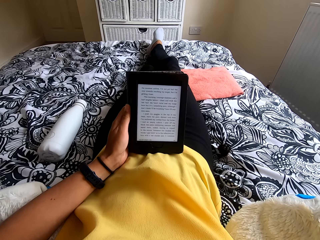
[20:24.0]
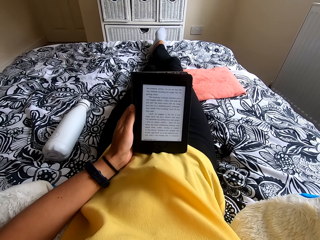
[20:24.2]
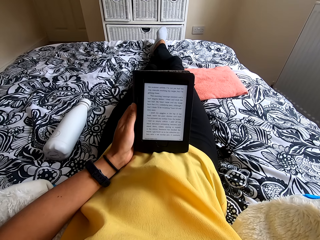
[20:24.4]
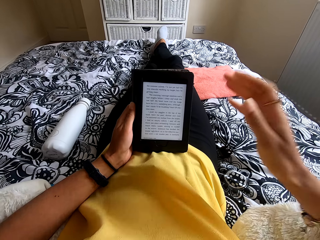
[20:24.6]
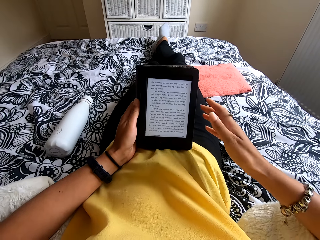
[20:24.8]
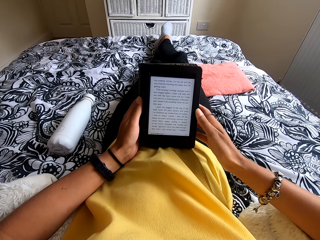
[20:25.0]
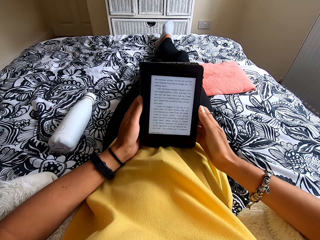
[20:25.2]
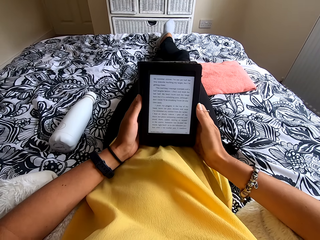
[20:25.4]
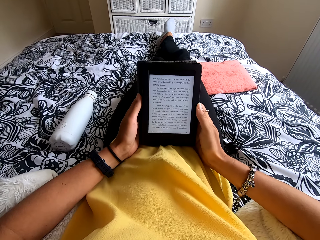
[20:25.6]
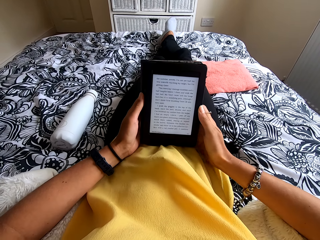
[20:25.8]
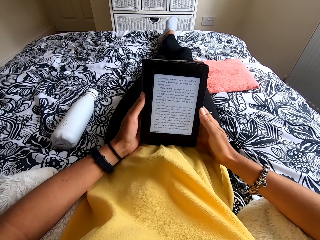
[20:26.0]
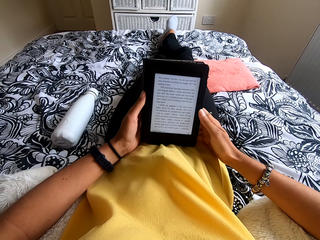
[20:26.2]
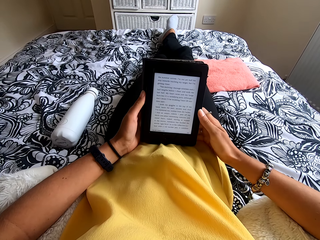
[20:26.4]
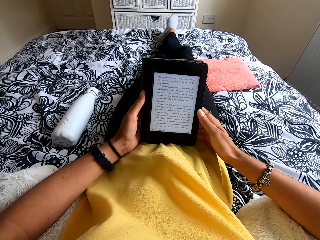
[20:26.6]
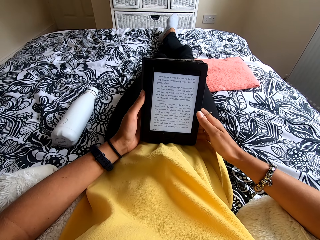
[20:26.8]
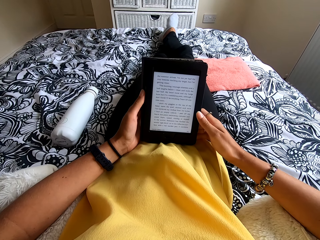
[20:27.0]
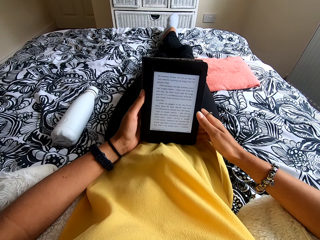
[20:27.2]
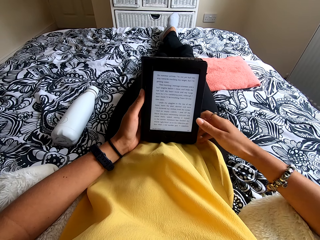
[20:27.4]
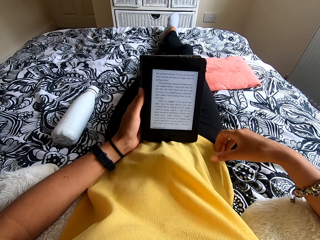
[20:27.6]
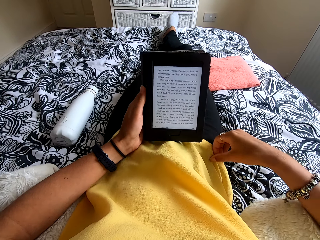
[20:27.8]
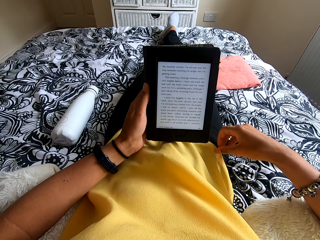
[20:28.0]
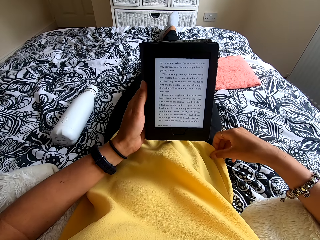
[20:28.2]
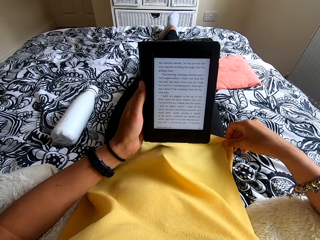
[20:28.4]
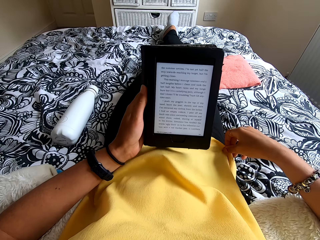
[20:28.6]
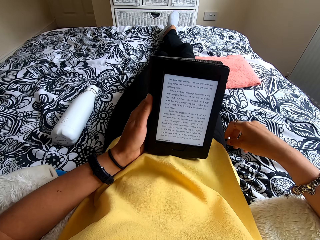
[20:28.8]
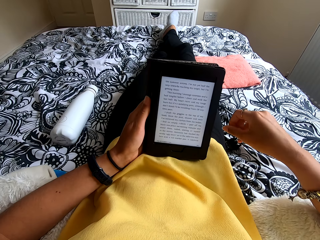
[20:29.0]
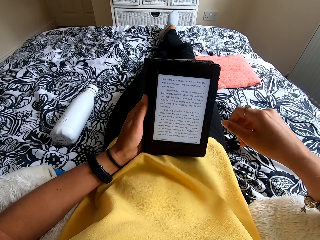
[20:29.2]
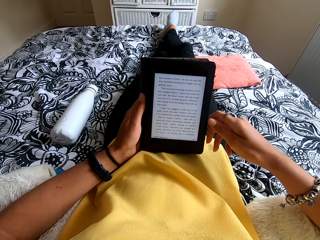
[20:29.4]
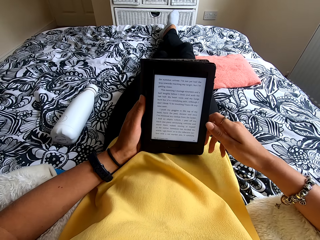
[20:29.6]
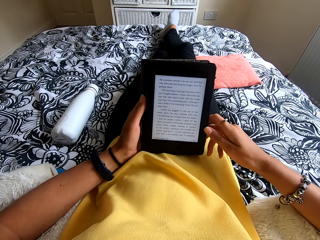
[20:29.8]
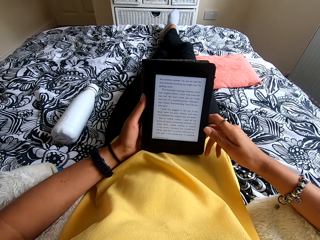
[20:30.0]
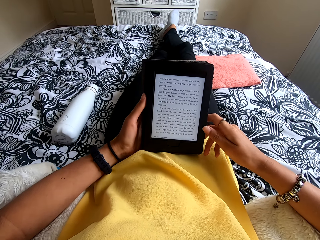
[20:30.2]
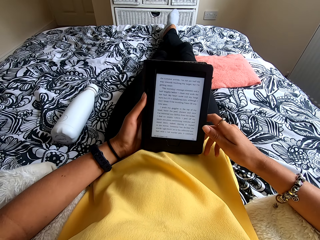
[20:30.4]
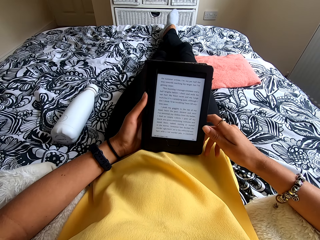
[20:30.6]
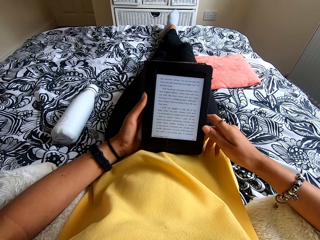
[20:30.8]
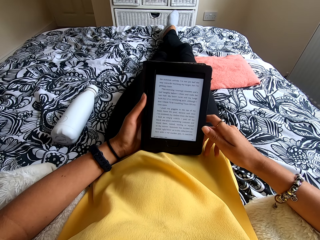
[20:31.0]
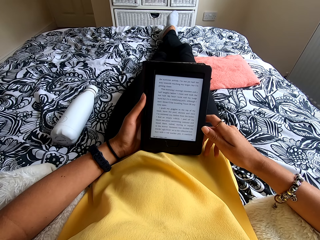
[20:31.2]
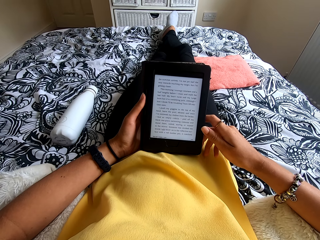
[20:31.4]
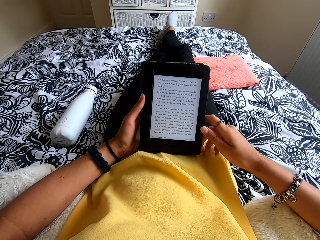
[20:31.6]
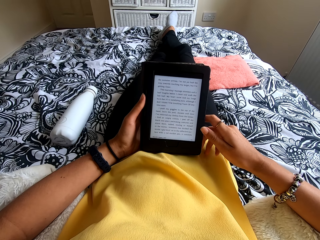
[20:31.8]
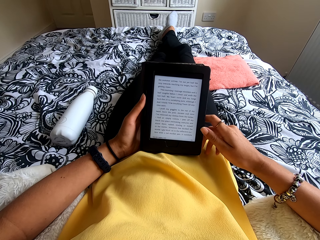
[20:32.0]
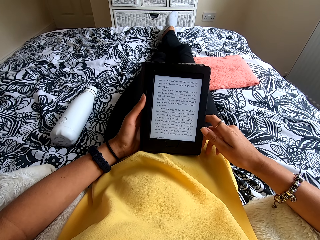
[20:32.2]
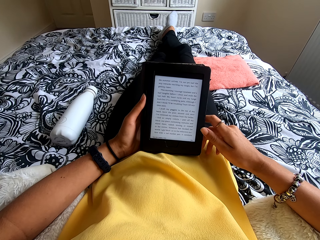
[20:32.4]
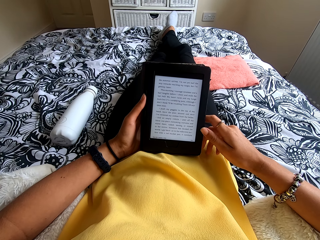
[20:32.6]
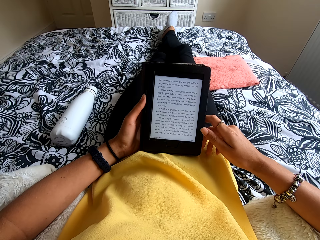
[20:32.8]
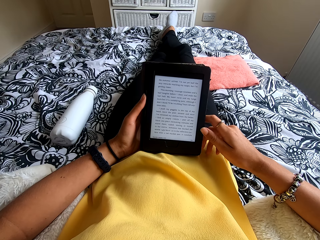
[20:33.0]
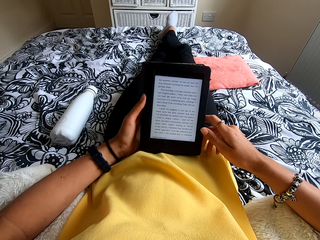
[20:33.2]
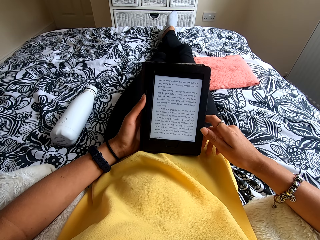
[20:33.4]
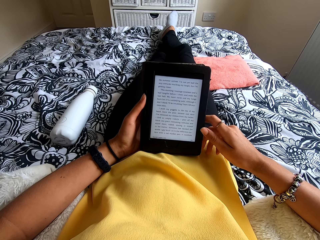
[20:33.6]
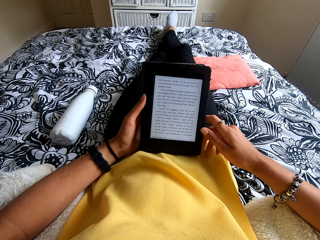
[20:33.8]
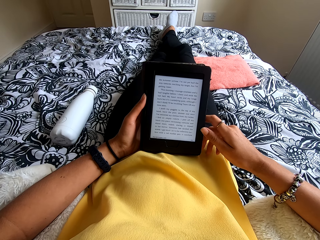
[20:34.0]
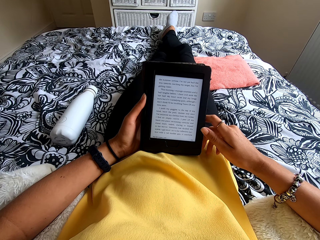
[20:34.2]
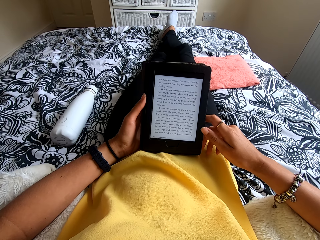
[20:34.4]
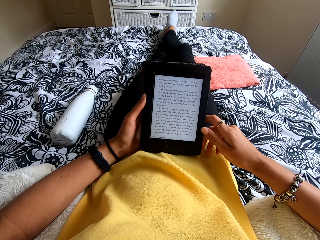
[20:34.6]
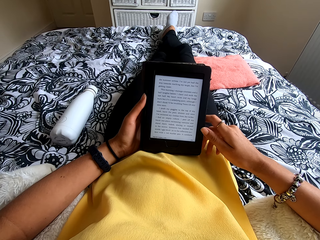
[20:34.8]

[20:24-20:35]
The camera wearer holds the ebook reader with both hands. She reads the ebook reader. She stretches her top. She holds the ebook reader with both hands and reads the ebook reader.

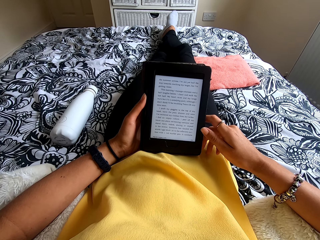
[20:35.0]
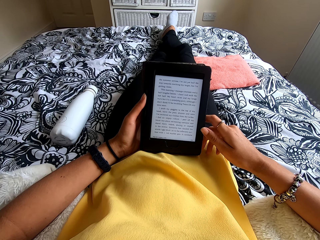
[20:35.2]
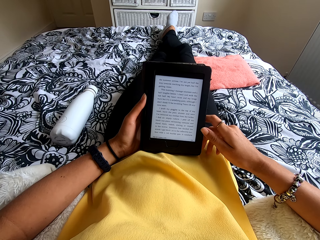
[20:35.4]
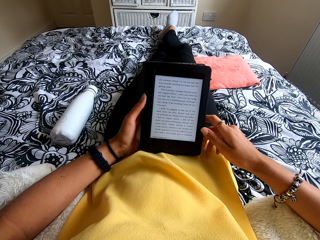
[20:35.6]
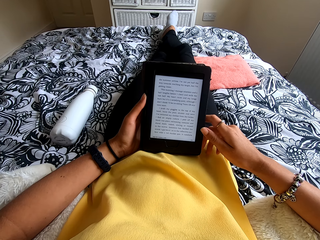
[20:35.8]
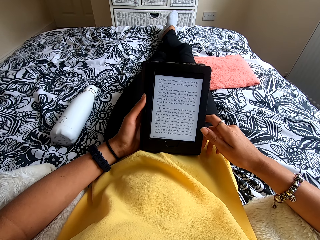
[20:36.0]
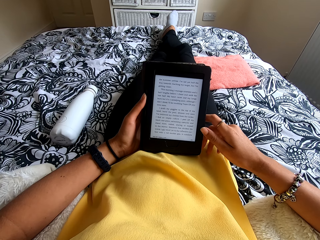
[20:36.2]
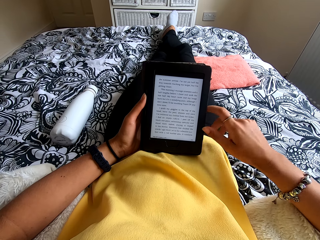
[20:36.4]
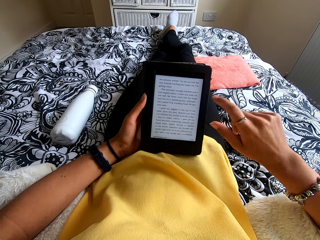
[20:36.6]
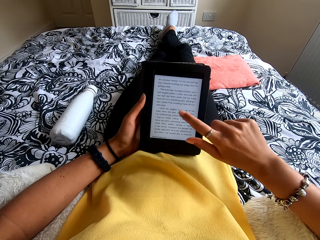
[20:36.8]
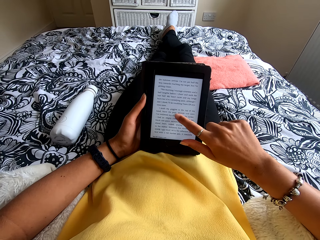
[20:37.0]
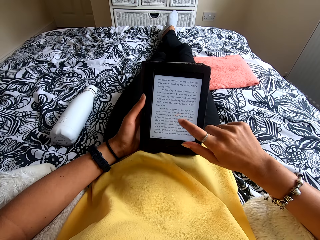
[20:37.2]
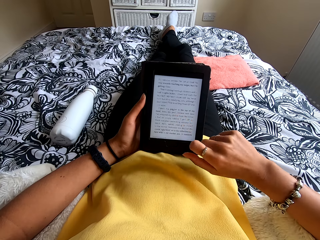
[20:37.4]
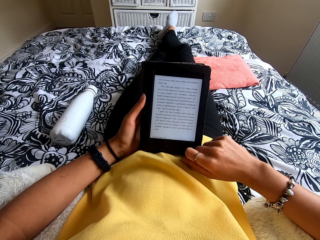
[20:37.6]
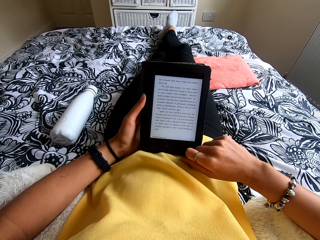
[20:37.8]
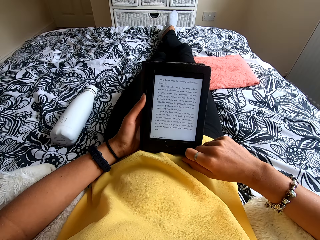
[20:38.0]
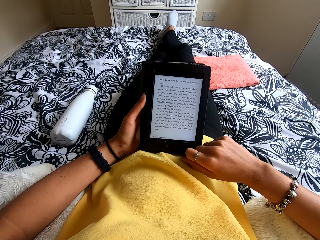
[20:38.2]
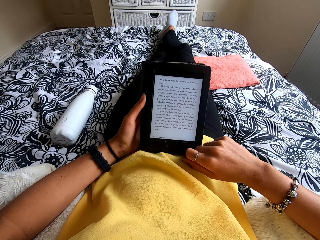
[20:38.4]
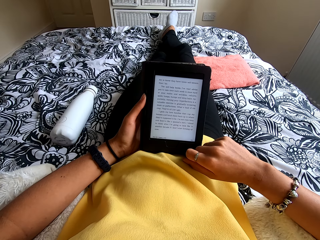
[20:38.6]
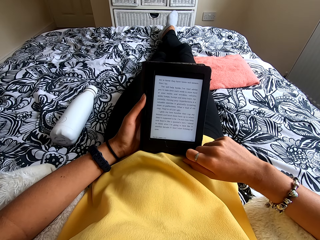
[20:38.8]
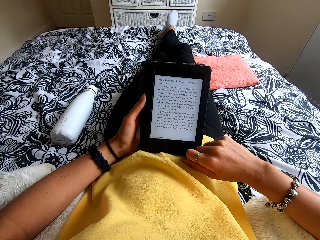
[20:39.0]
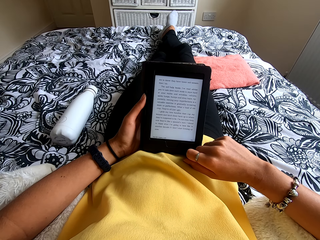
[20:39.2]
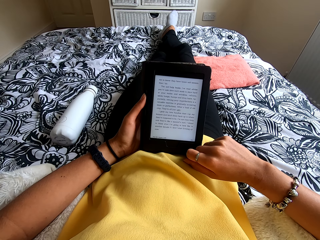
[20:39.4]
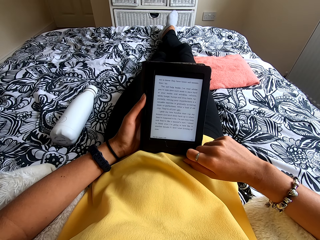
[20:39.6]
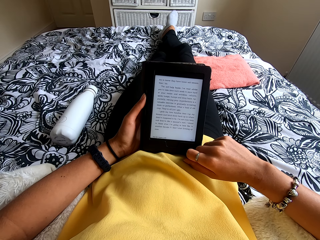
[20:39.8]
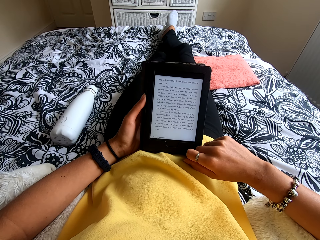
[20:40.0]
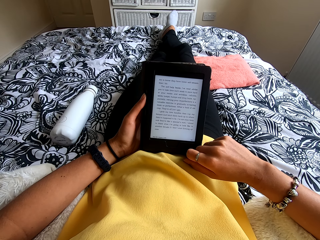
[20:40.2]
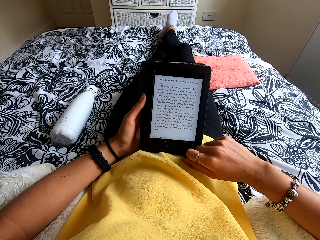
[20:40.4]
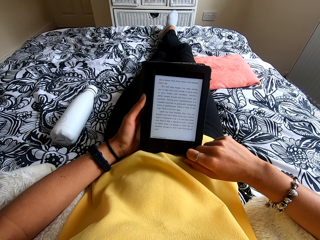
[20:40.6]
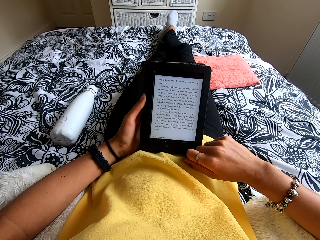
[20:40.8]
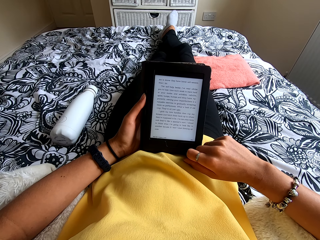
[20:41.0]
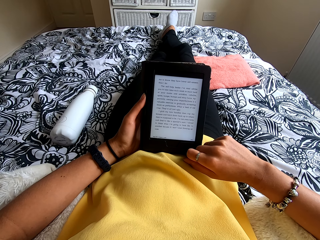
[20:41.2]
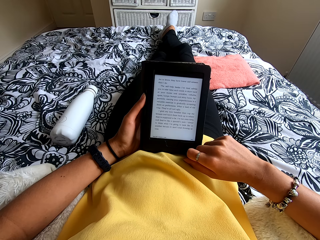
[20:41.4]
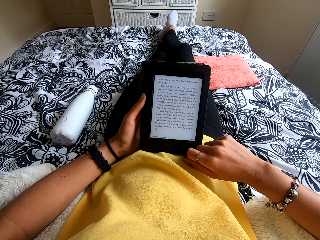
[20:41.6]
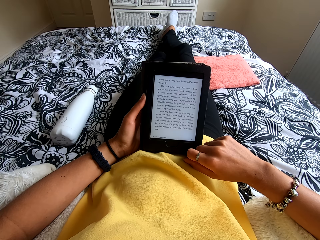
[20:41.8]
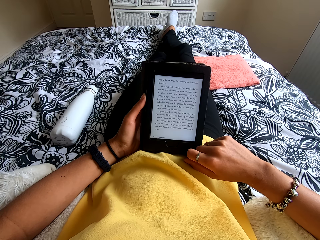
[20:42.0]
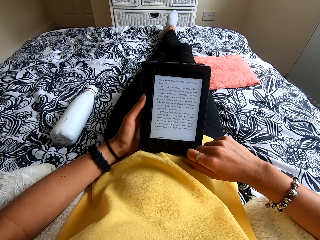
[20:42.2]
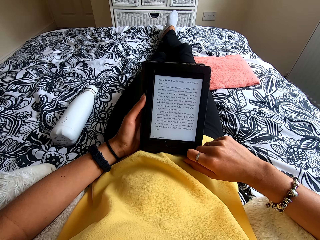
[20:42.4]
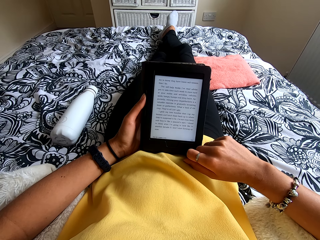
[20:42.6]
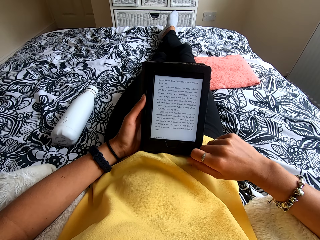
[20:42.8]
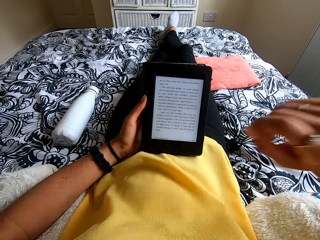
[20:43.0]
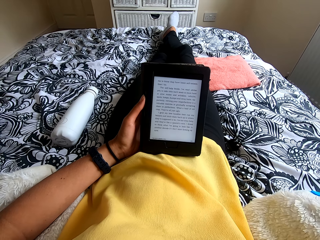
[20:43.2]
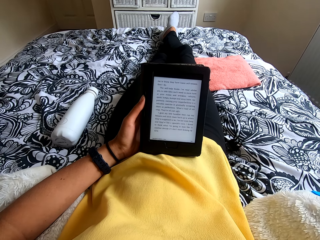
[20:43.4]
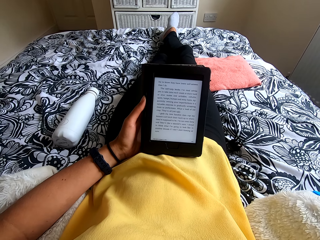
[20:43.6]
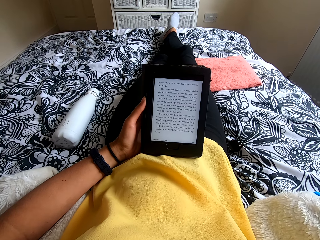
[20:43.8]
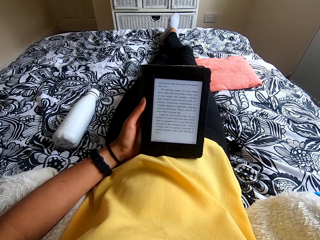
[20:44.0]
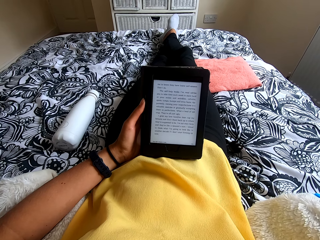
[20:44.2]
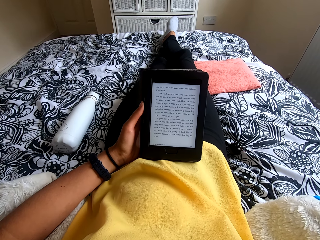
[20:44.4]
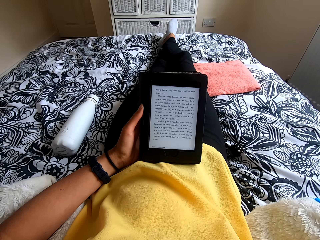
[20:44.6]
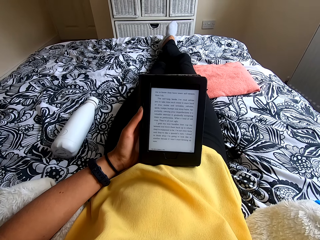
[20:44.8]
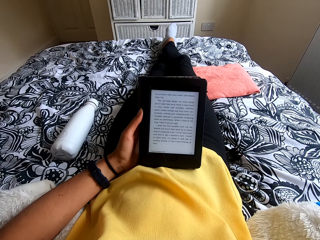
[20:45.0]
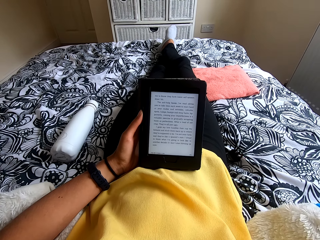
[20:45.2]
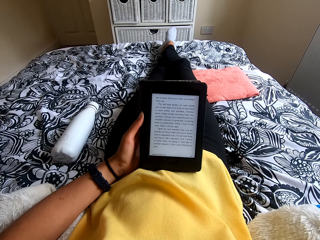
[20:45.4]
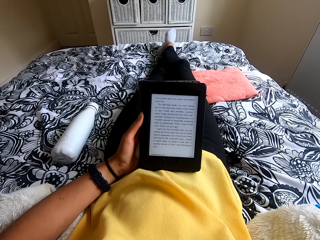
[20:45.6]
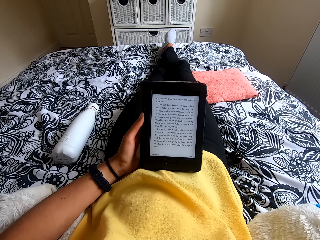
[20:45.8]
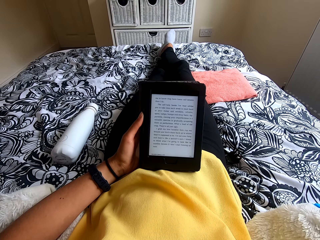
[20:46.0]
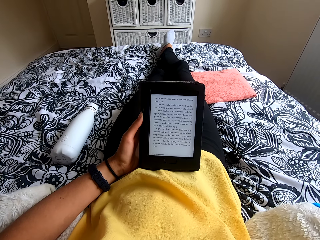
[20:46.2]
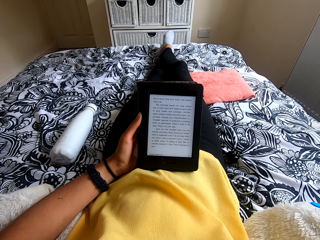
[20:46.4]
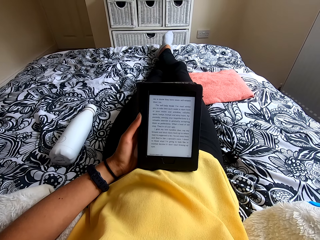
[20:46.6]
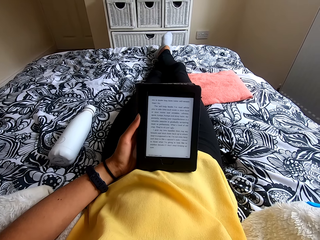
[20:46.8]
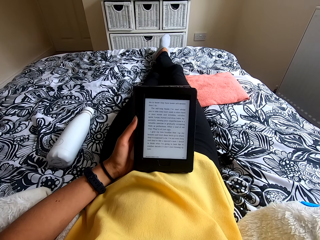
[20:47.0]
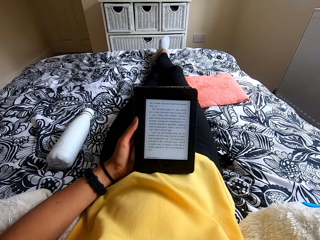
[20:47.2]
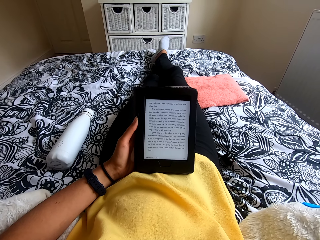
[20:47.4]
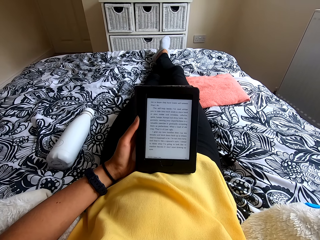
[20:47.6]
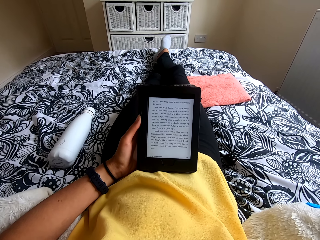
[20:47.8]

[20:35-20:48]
The camera wearer touches the tablet or ebook reader screen. She reads the ebook reader. She moves the hand to the stomach. She moves the hand to the head and scratches her head.
